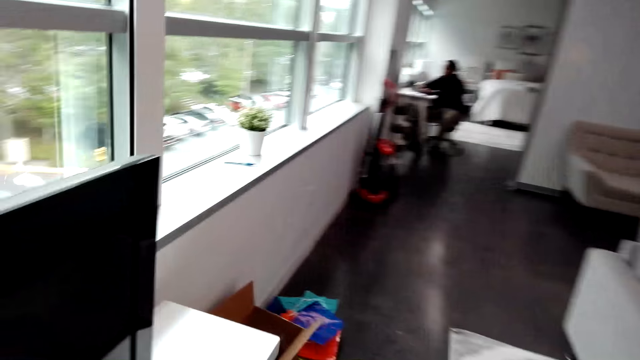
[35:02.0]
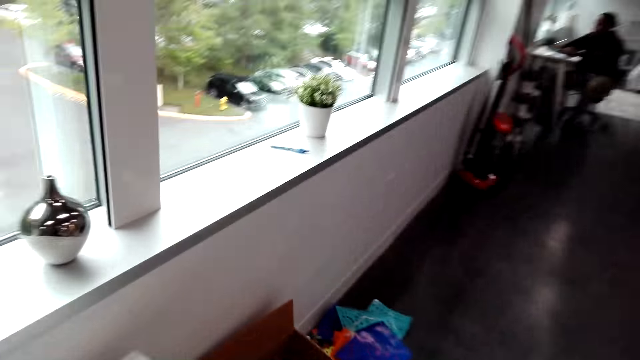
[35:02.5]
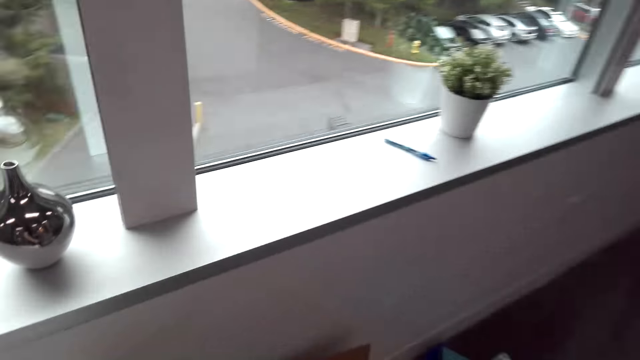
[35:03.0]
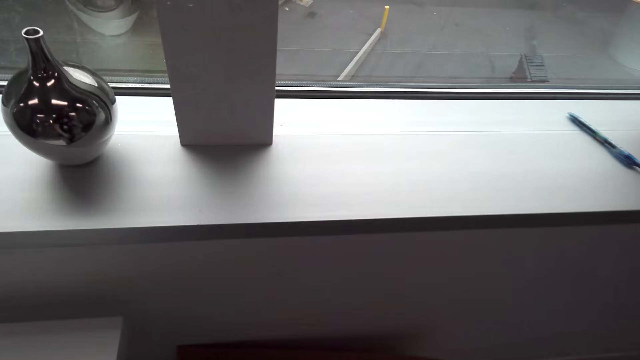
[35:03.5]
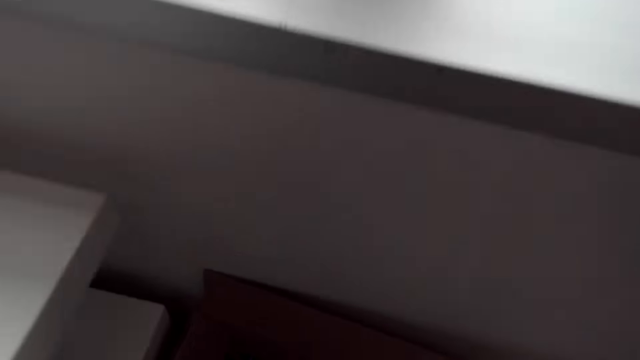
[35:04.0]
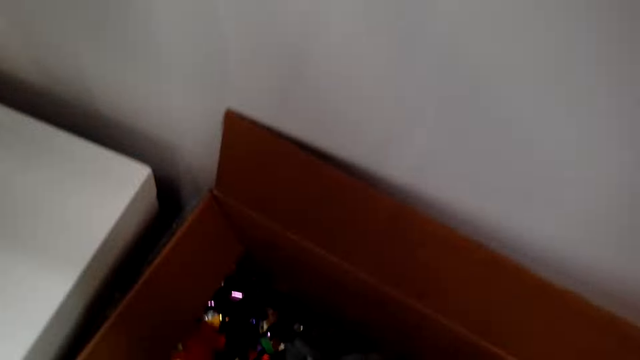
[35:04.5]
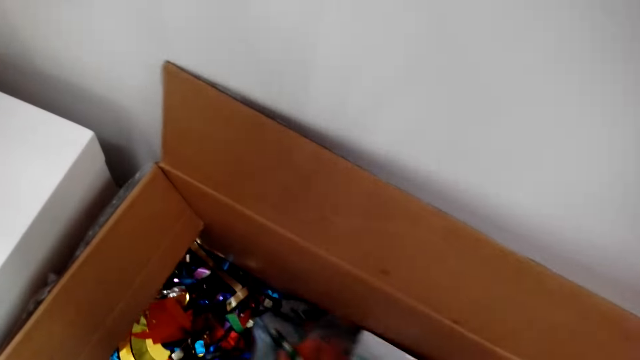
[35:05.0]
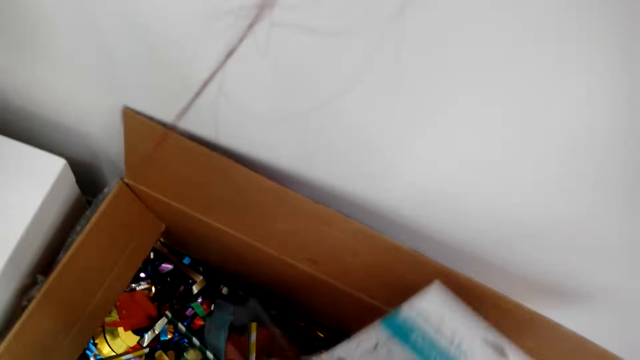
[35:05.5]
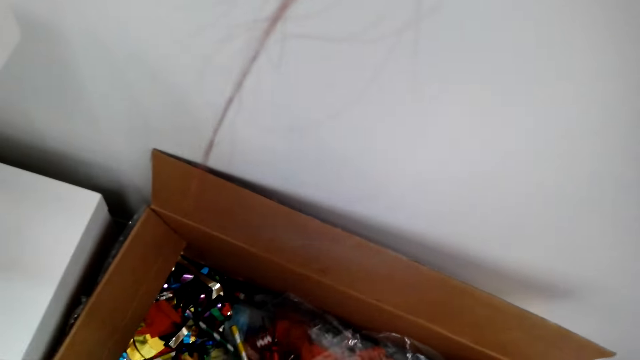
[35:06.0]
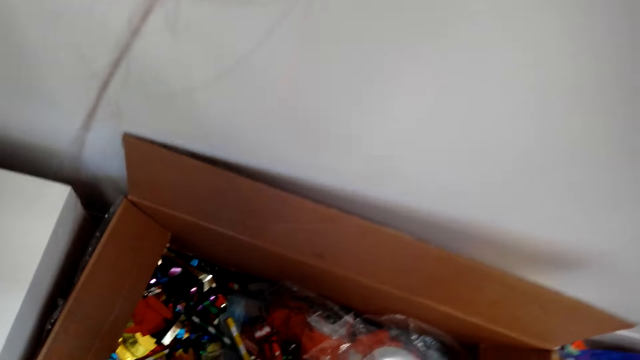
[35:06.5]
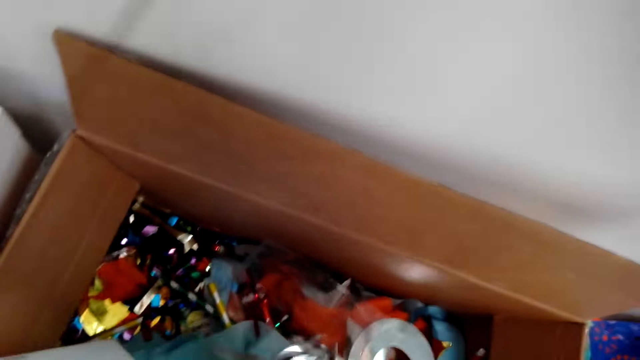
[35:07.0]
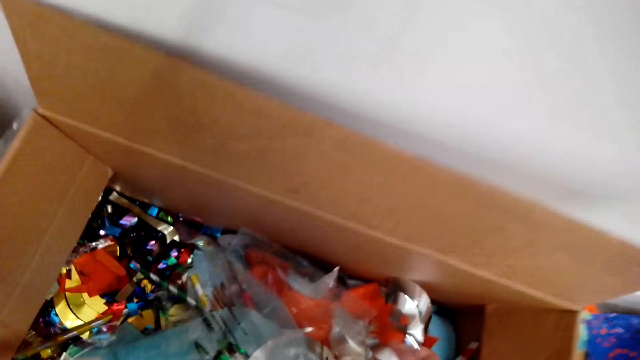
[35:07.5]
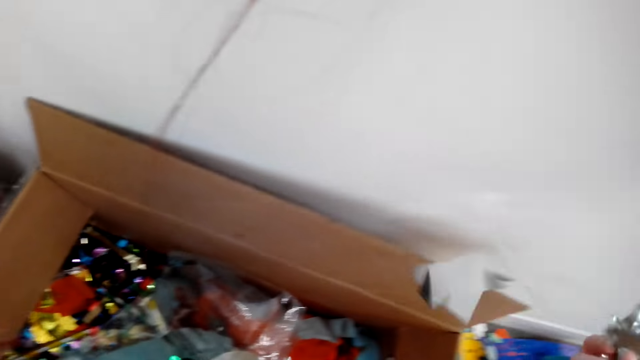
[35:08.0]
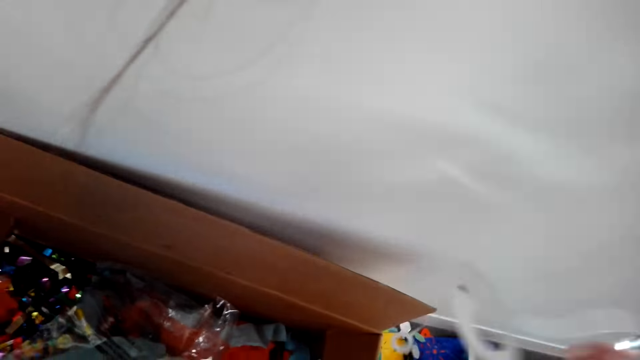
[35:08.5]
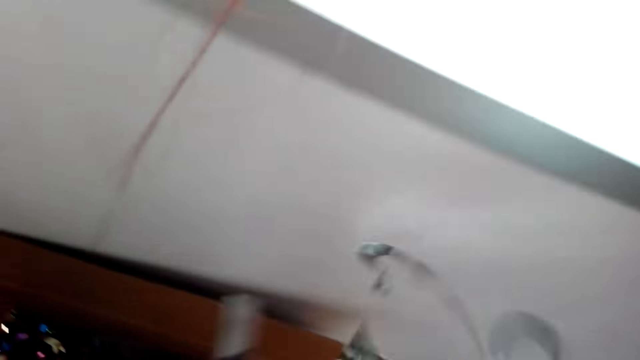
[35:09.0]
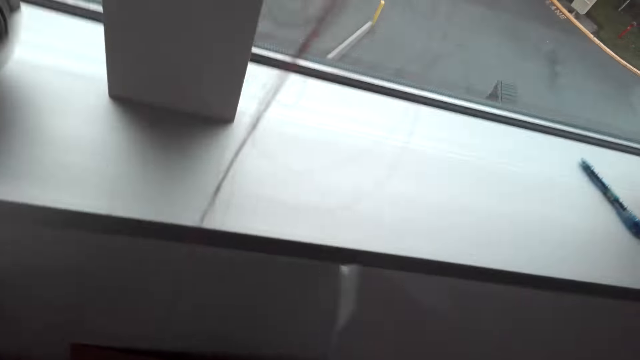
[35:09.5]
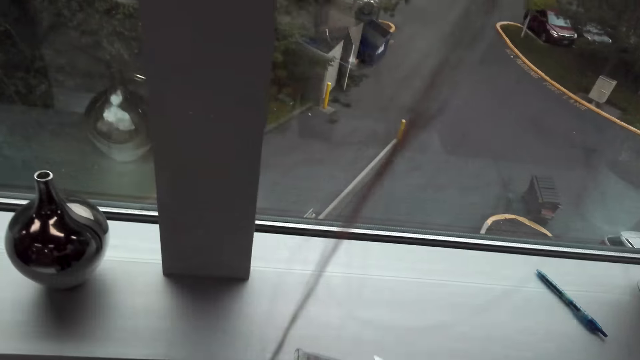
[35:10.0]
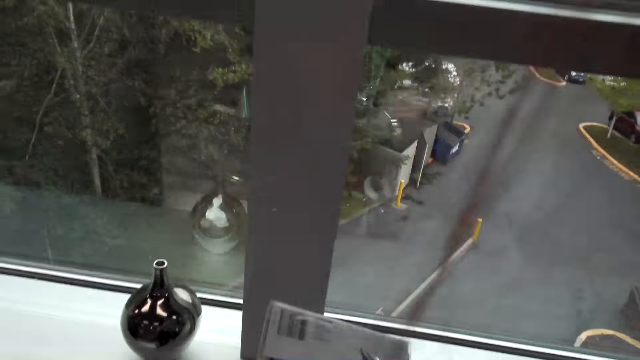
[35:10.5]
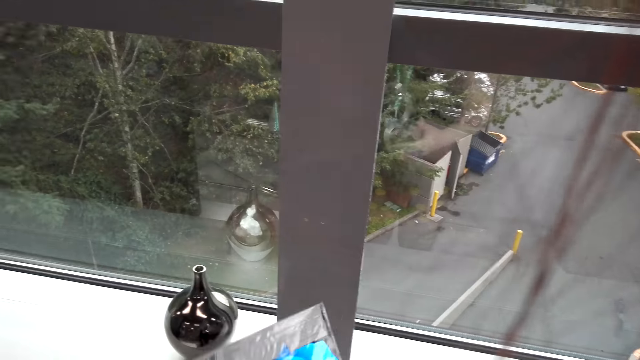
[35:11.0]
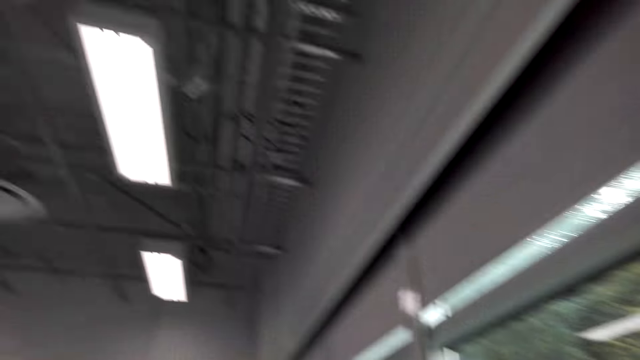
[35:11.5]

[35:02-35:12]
The camera wearer searches in the box with her hand. She picks the book. She arranges decorative papers. She pulls out decorations from the box.

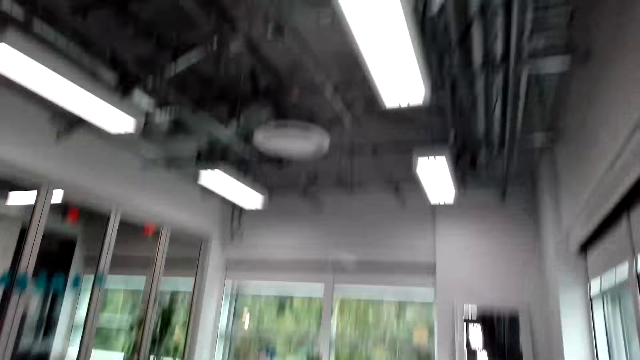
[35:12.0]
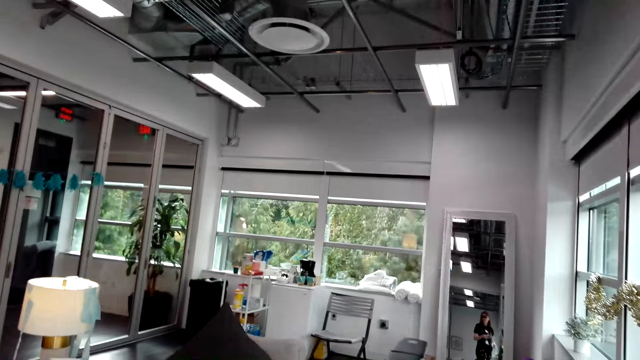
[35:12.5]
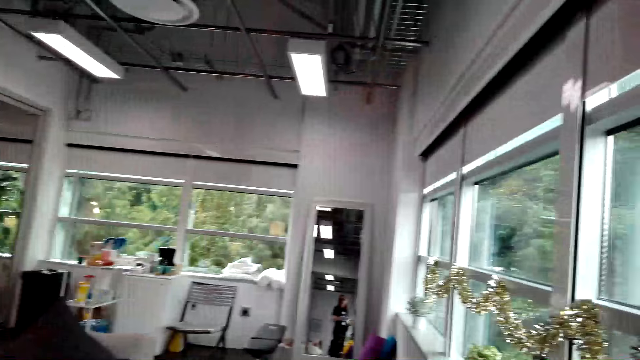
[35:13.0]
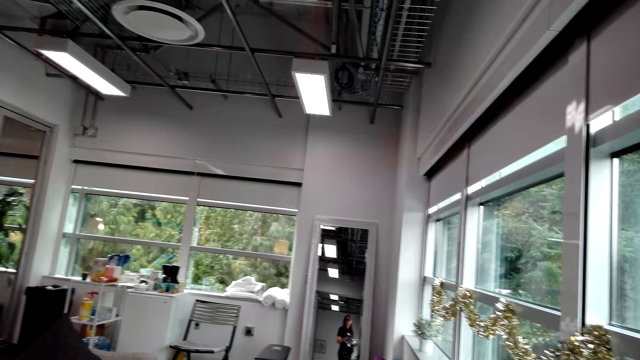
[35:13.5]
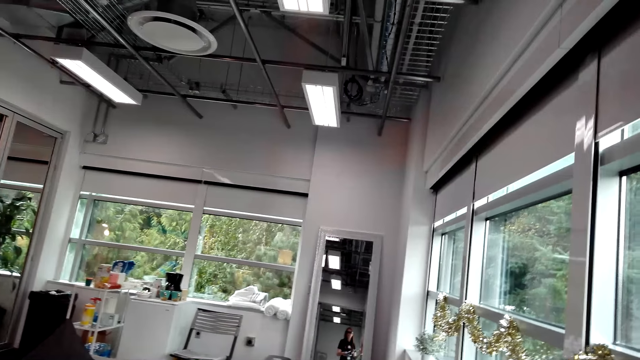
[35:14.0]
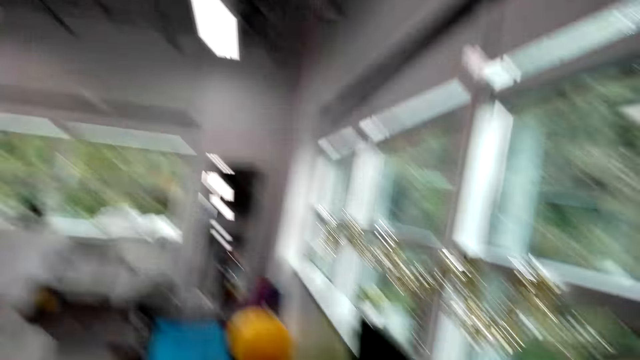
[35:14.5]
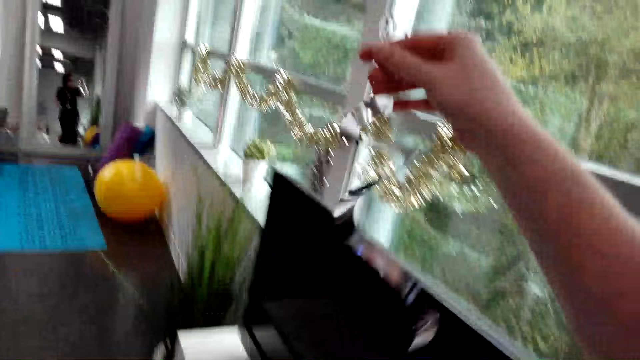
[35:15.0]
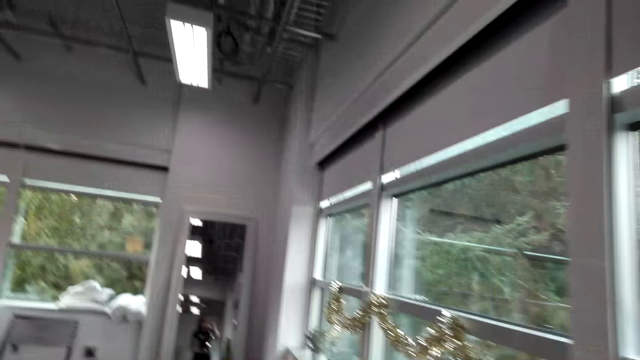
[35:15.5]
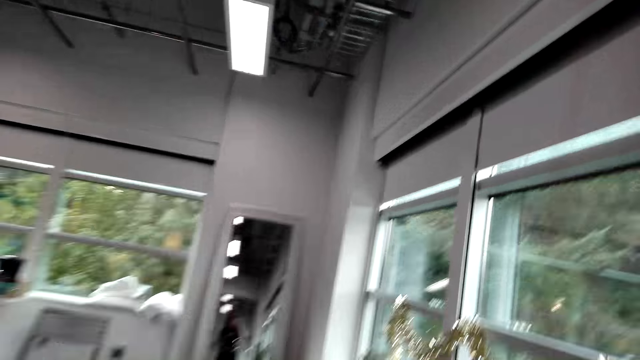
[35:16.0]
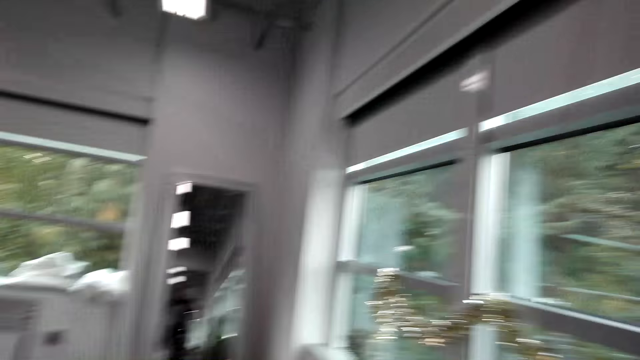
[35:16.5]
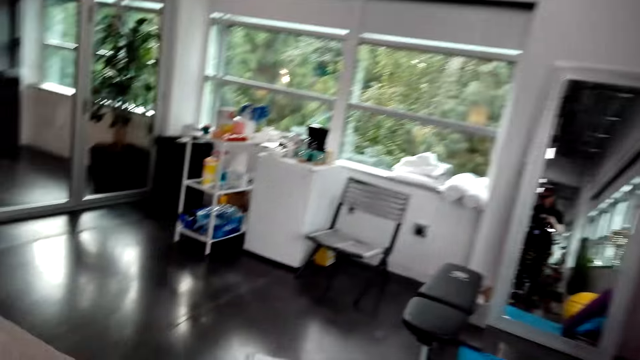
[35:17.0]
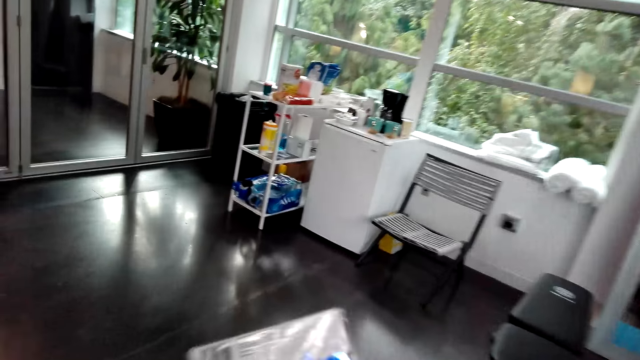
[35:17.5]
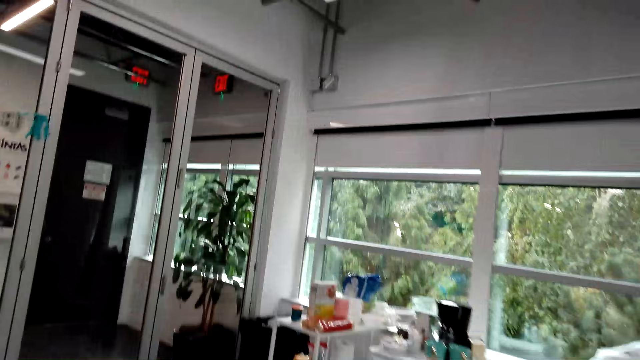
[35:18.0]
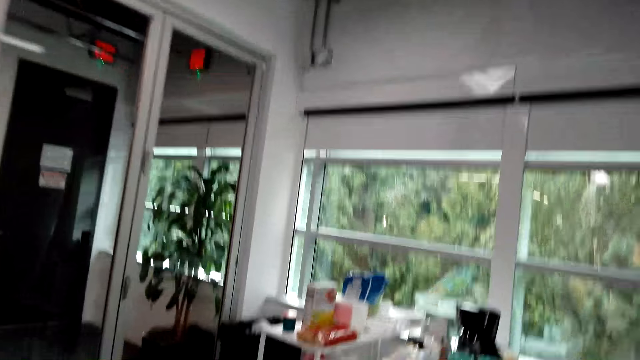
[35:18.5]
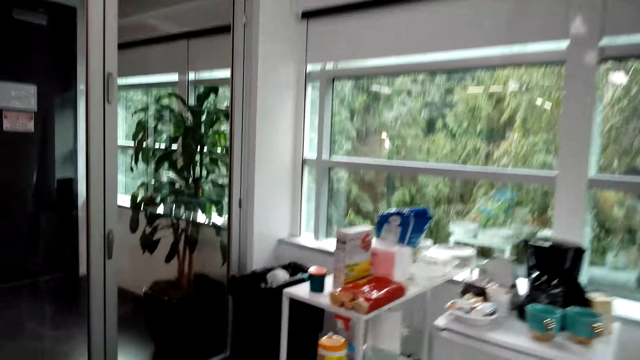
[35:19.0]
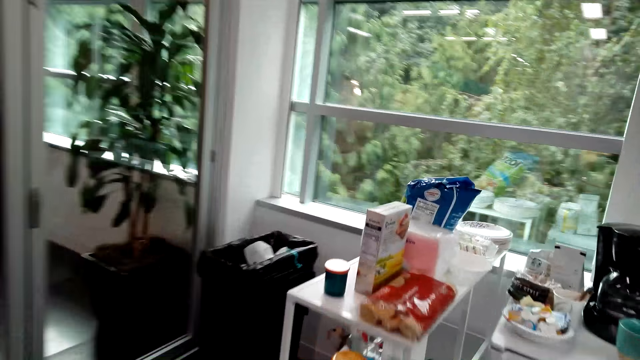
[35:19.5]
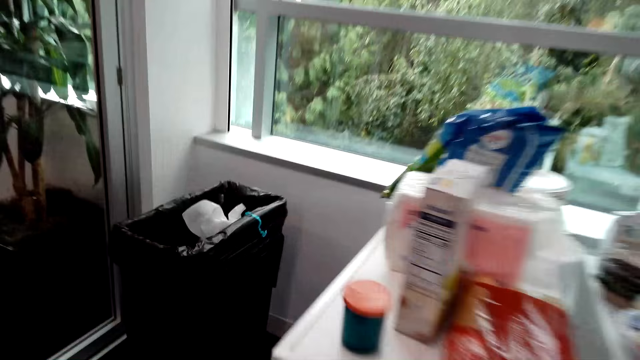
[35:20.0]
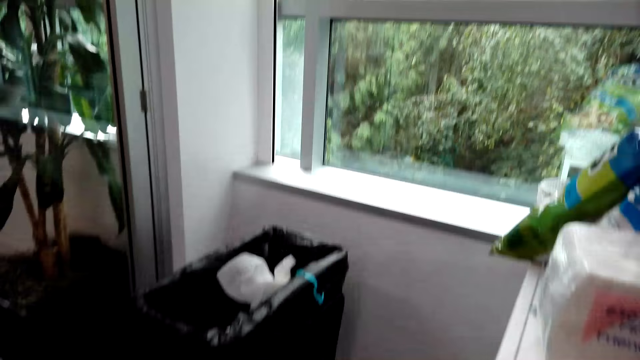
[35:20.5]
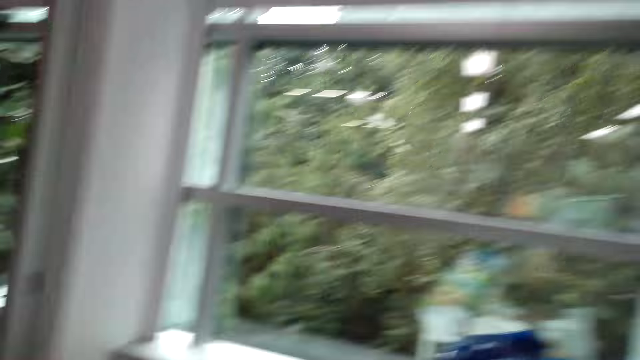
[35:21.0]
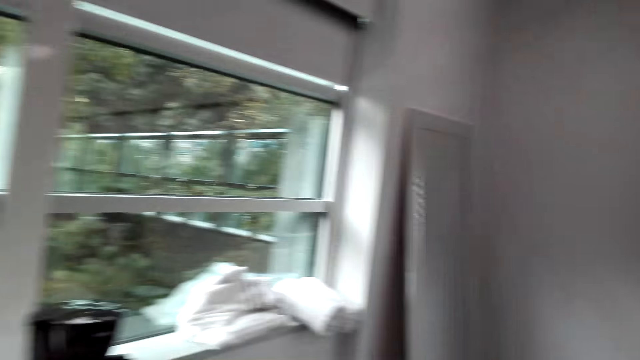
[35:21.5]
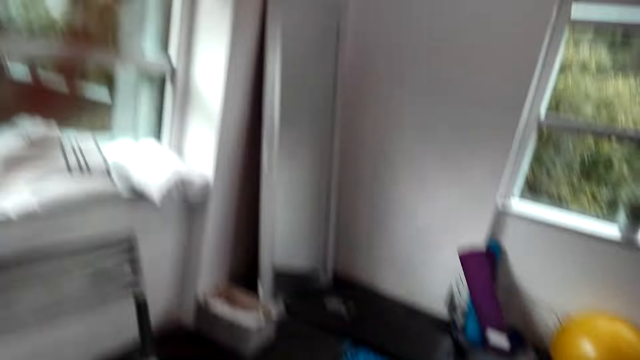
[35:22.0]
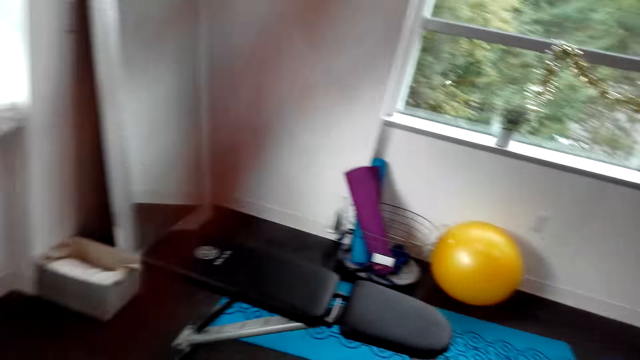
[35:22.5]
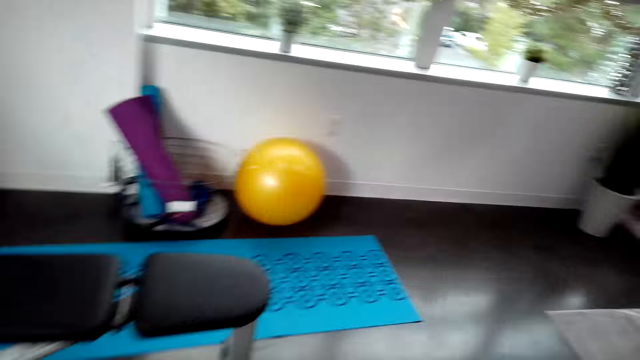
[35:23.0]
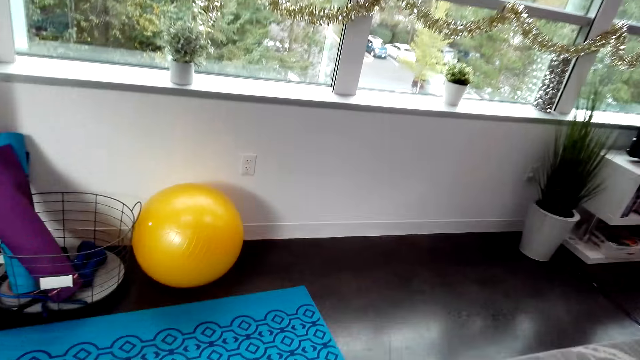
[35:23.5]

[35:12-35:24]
The camera wearer walks around the house with the decorations. They drop the decorative papers.
